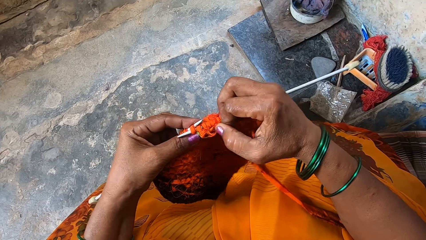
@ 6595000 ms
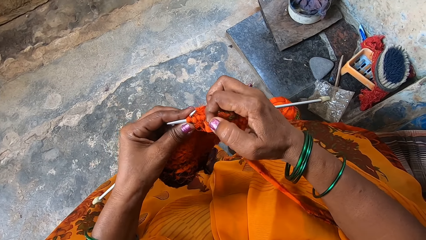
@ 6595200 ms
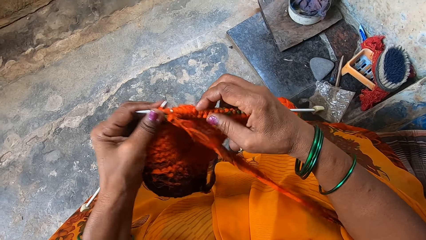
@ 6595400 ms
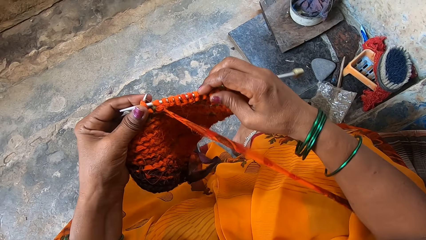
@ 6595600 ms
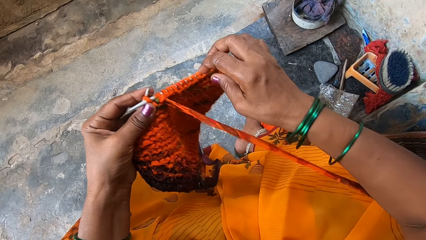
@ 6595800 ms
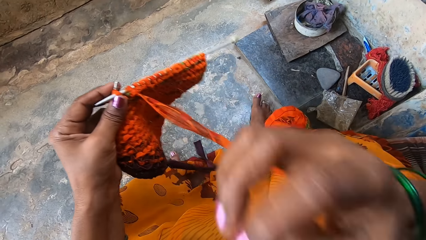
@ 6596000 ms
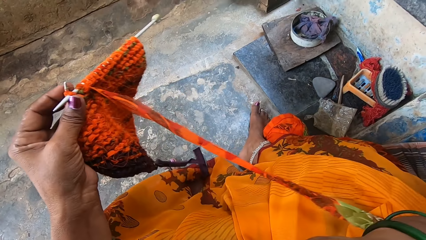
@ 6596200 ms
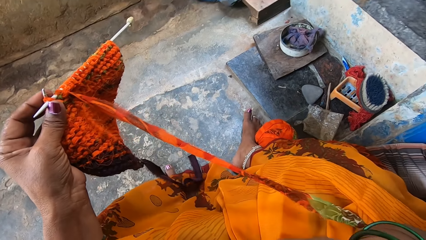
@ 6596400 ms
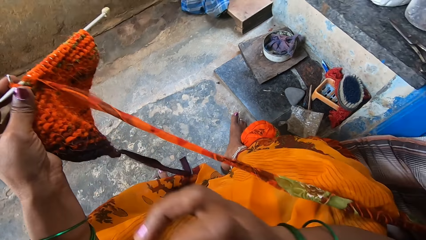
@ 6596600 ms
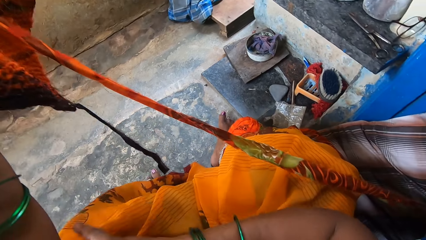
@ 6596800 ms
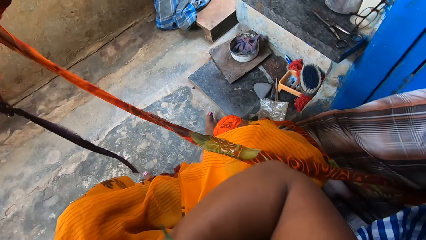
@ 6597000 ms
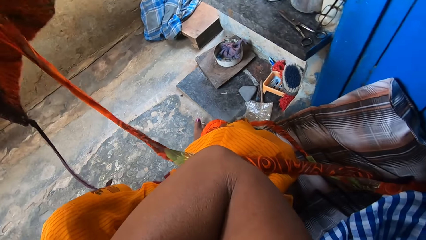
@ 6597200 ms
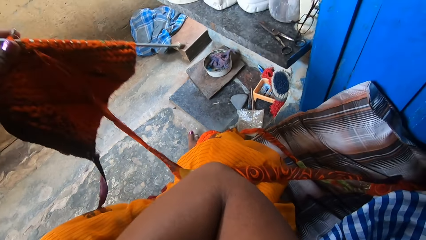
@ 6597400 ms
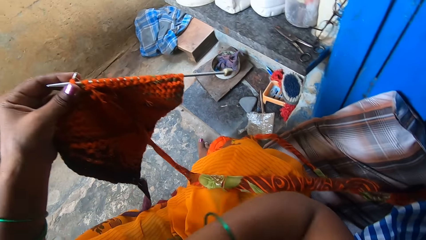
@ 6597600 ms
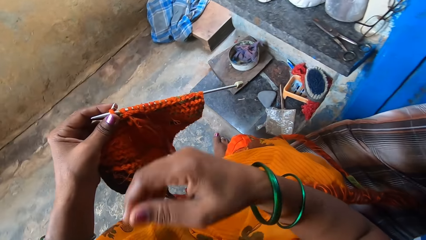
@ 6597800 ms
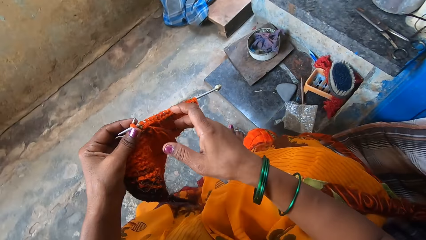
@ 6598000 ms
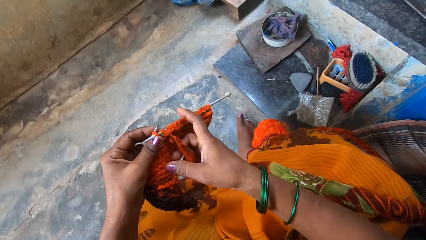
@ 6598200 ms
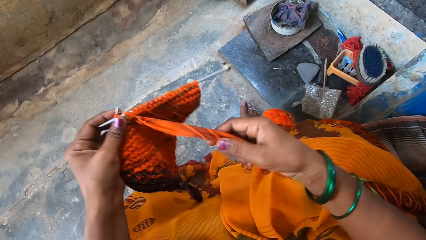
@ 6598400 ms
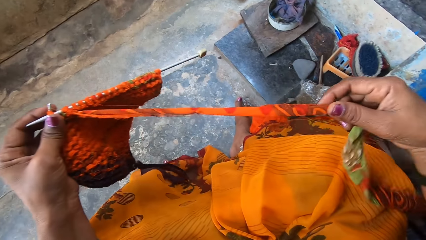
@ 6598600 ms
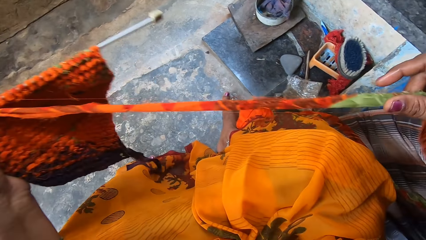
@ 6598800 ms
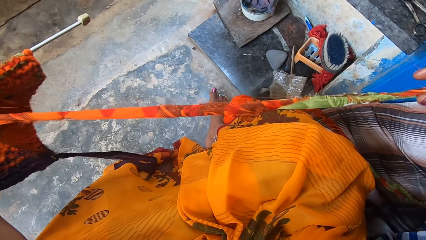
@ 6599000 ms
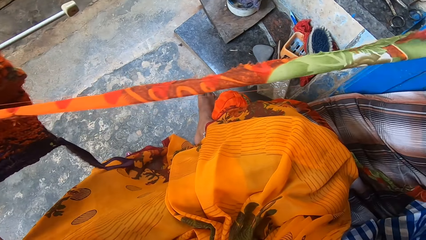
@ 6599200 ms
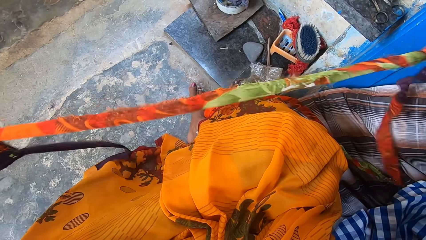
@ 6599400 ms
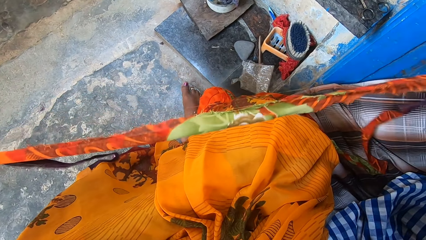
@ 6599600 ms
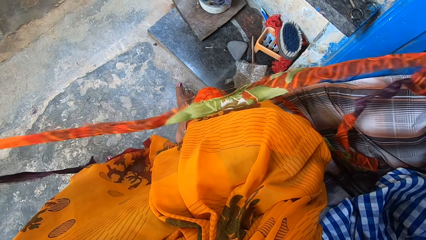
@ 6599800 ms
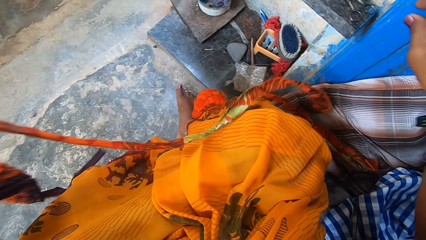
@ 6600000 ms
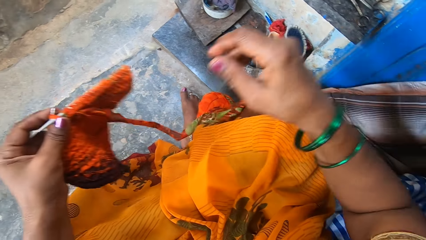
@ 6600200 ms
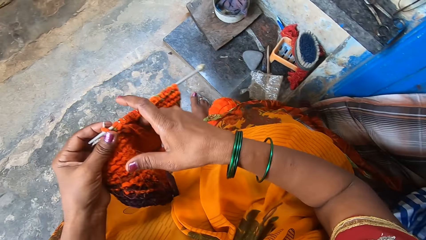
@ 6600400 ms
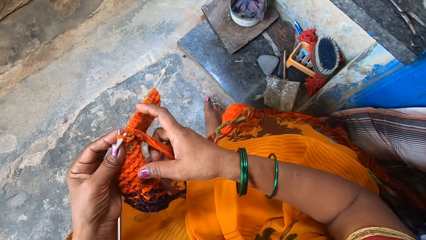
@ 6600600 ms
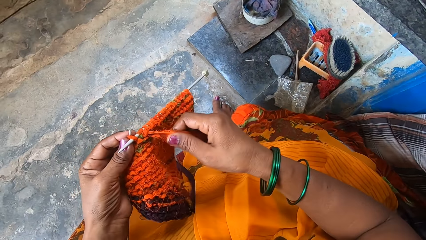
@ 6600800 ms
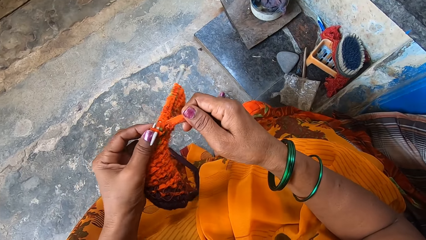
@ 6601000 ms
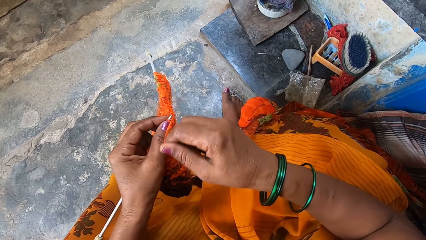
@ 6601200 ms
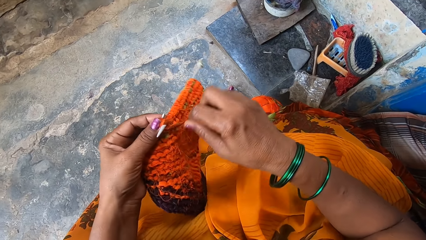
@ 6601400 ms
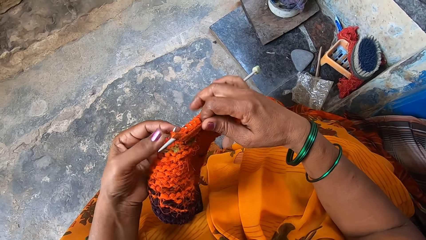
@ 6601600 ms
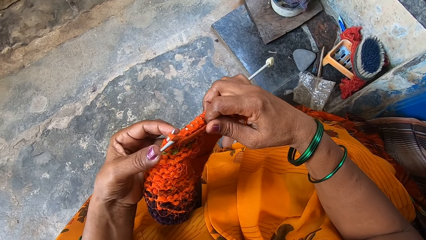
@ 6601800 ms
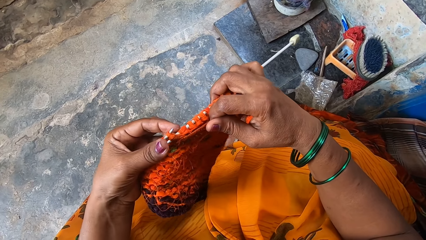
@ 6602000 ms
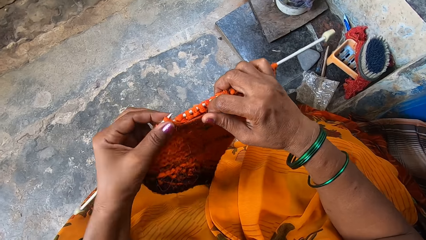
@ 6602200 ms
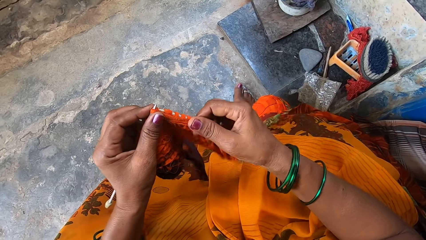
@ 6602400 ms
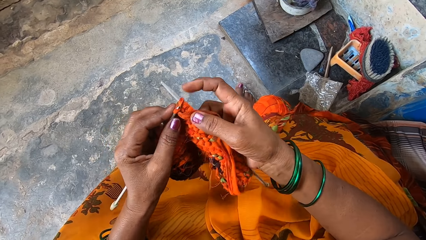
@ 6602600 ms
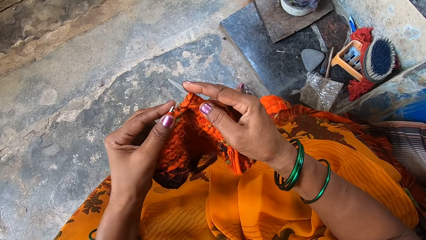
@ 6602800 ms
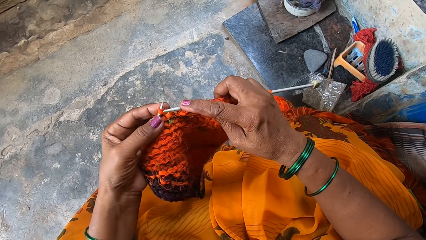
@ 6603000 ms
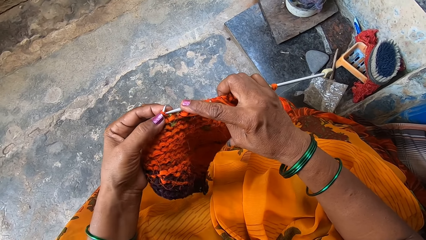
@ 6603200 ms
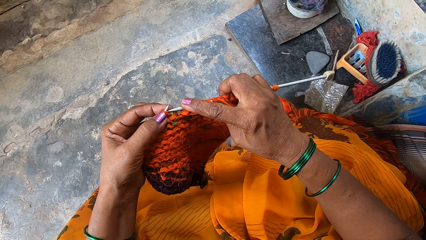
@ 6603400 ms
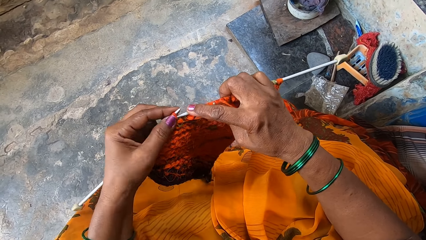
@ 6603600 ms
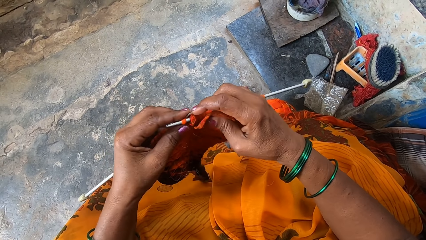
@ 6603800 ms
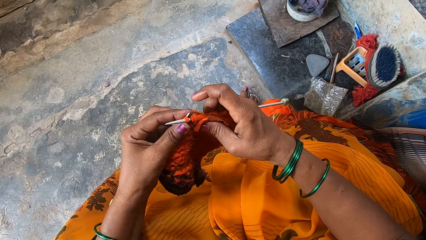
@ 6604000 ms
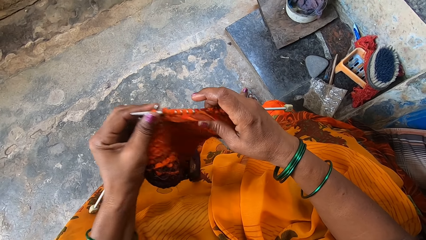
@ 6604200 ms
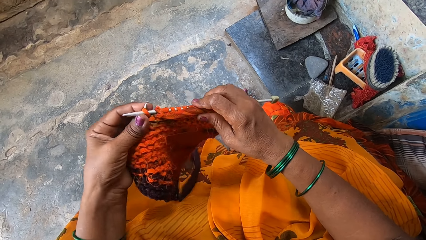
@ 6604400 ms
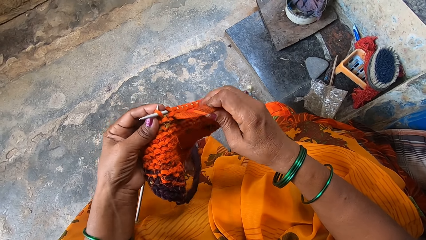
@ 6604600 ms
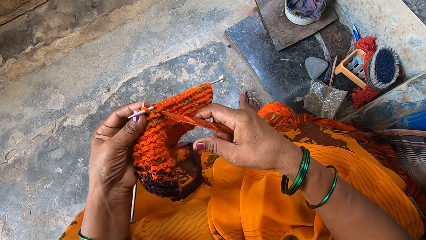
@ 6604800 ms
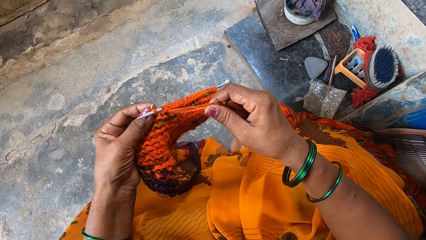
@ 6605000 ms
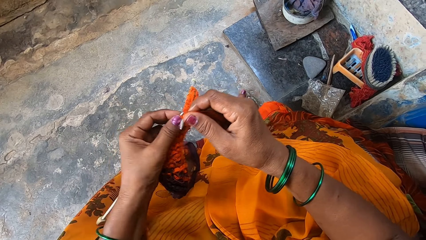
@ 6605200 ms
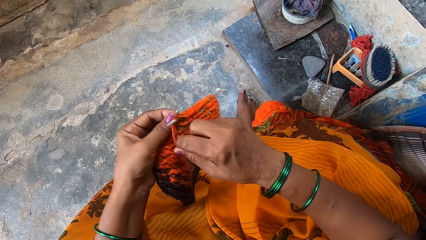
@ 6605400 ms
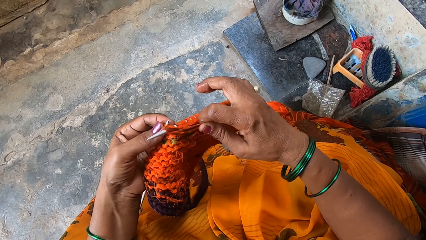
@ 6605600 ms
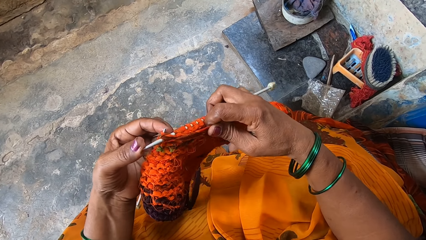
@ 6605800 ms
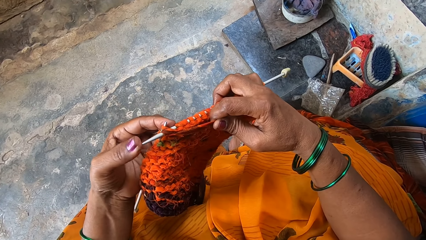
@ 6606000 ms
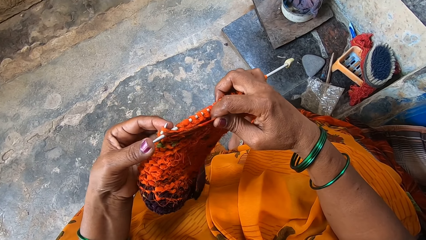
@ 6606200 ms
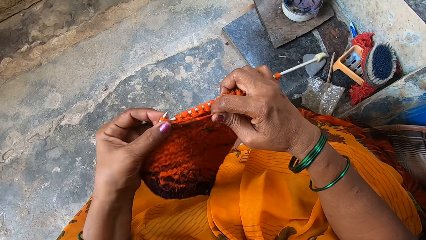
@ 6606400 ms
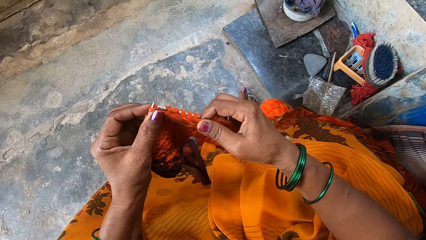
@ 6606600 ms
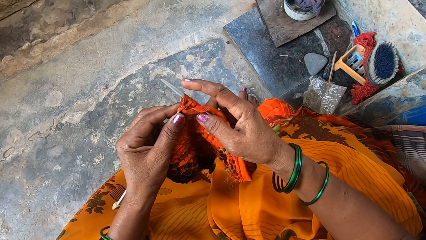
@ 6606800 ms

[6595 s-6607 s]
The camera wearer raises up the knitted fabrics. They adjust the fabric. They pull out more fabrics. They knit the fabrics with the knitting needles. They roll the fabric around the needle.

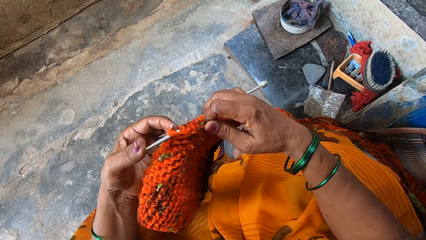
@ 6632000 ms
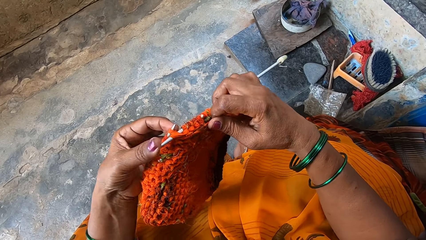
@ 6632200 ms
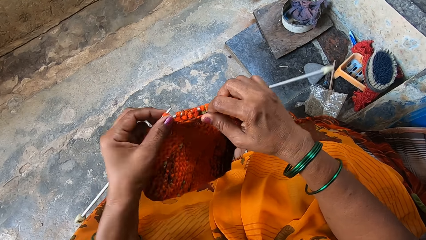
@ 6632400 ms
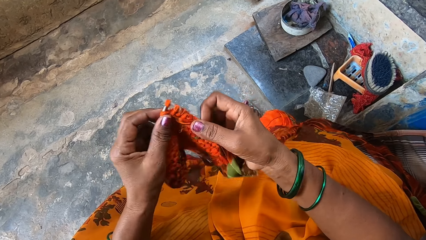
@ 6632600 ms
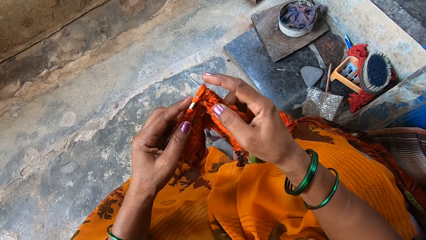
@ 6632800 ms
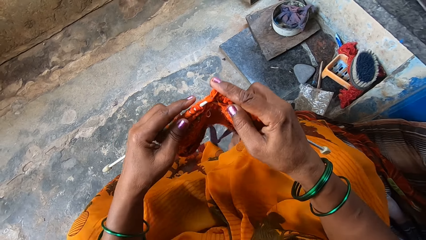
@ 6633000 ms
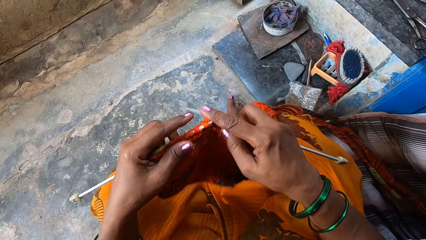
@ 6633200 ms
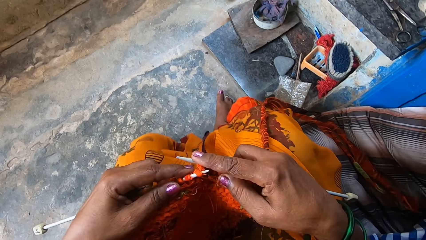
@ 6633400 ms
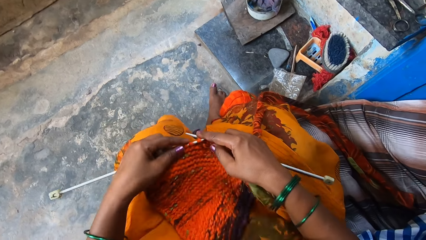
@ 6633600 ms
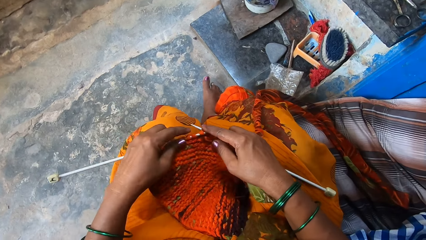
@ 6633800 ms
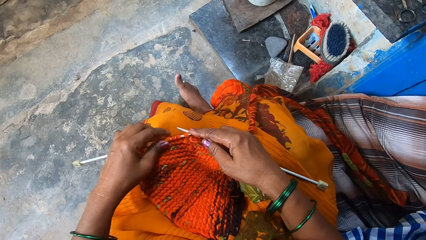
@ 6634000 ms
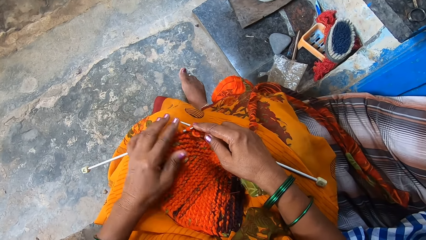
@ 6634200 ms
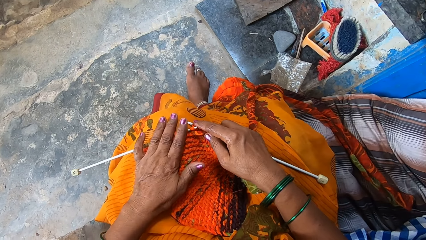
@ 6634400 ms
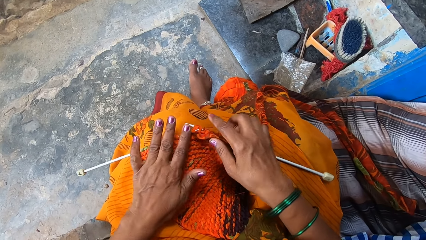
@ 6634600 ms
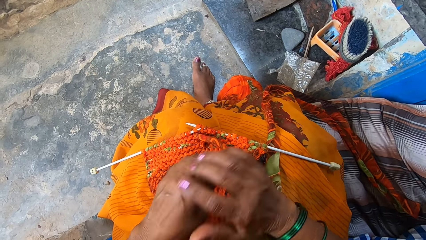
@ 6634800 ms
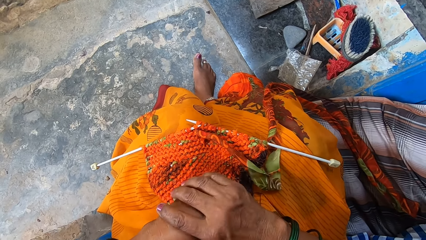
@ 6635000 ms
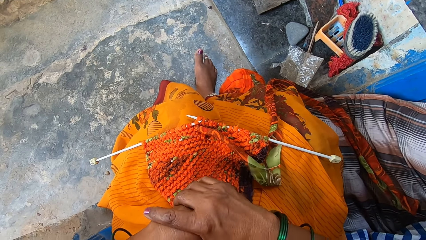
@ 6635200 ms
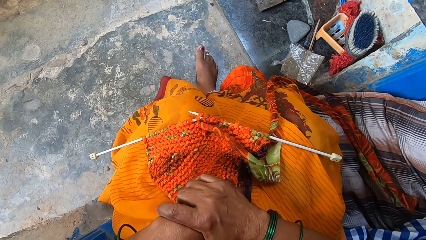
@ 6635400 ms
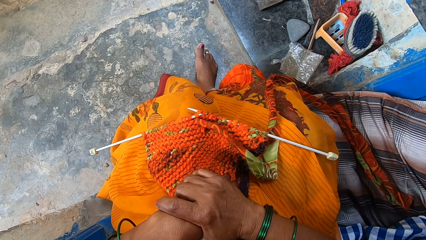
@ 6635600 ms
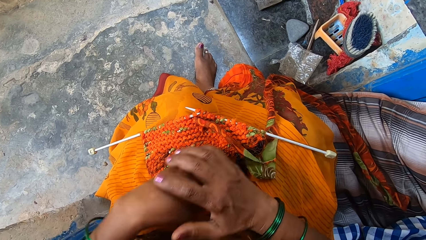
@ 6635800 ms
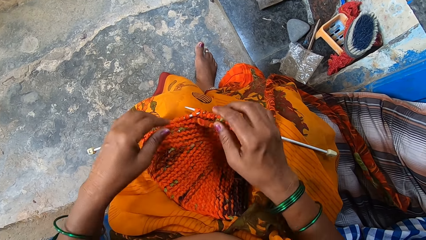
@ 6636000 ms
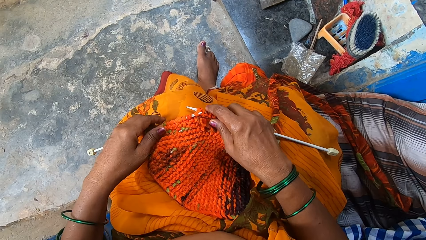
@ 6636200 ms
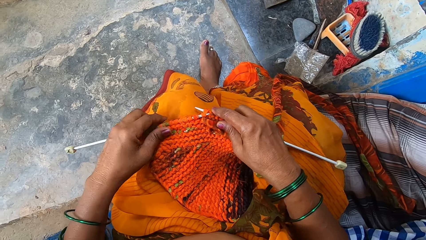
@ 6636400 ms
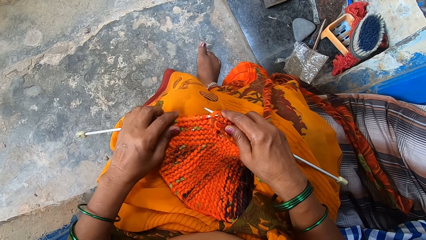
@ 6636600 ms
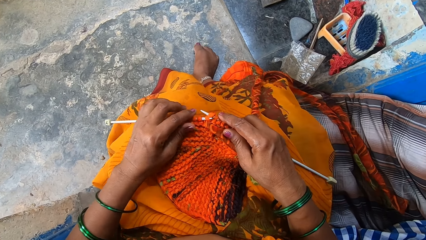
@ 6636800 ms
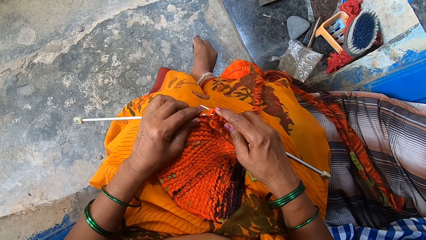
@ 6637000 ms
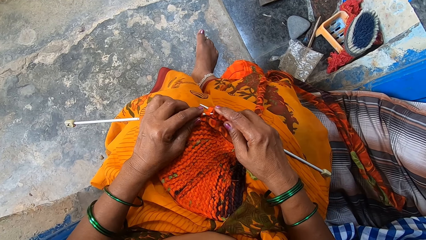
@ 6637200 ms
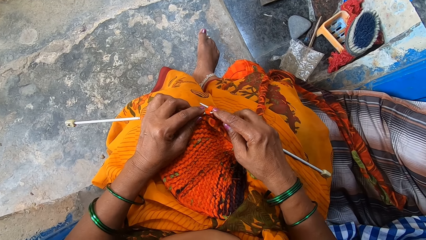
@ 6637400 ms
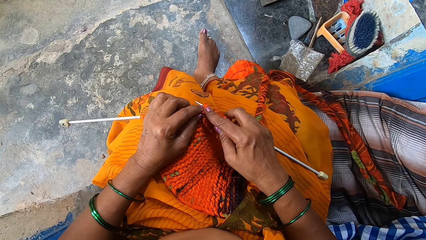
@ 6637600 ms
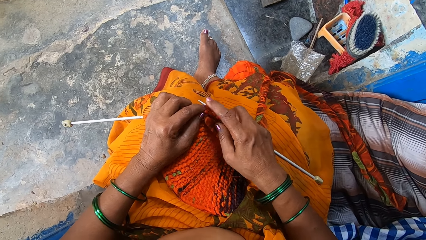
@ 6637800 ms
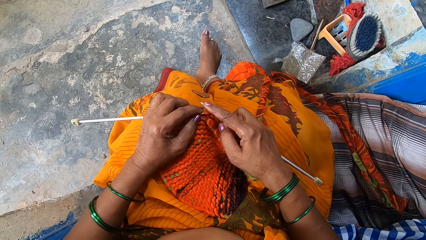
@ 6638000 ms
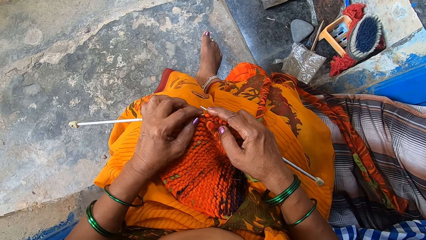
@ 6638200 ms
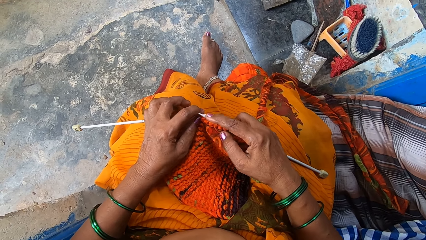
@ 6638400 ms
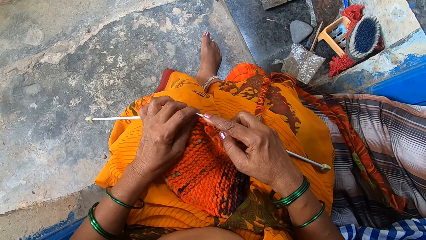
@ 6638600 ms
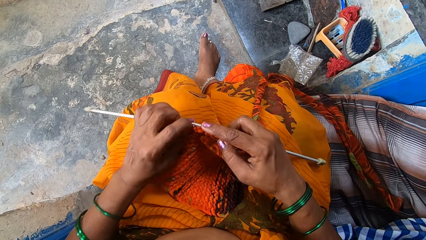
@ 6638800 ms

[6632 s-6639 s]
The camera wearer places the knitted fabrics on her lap. She adjusts the hands. She stretches her palms. She knits a cloth.
